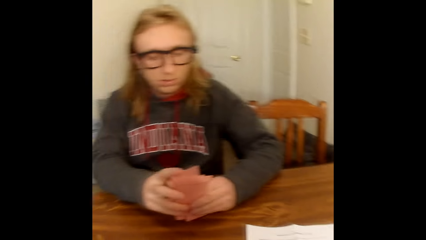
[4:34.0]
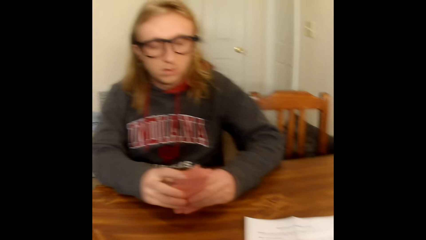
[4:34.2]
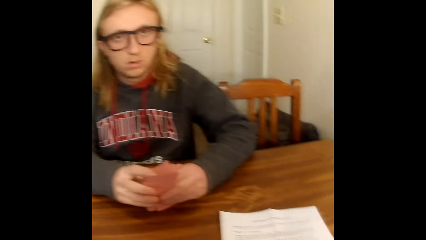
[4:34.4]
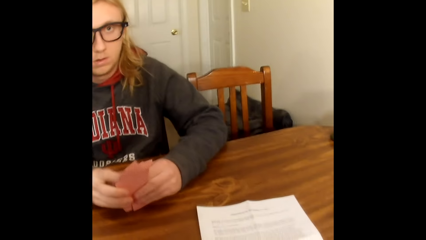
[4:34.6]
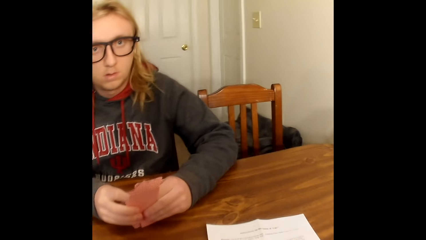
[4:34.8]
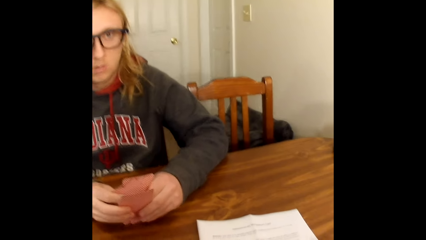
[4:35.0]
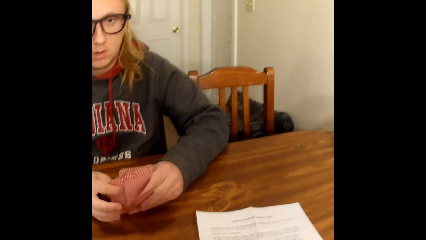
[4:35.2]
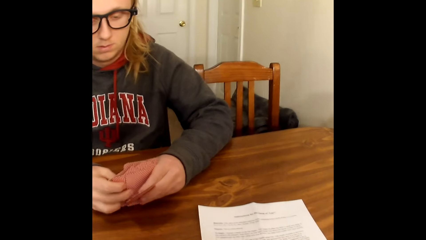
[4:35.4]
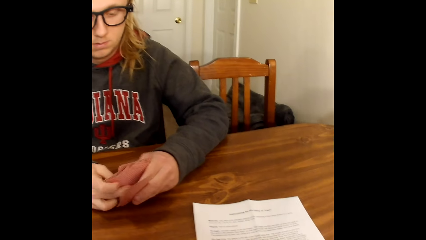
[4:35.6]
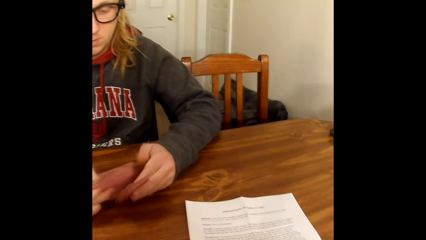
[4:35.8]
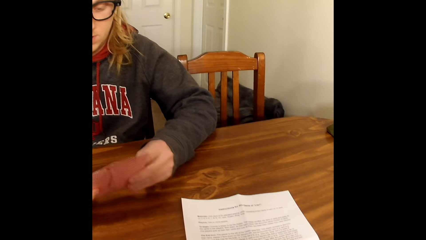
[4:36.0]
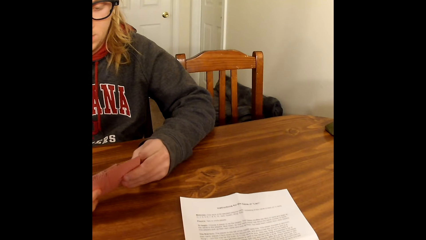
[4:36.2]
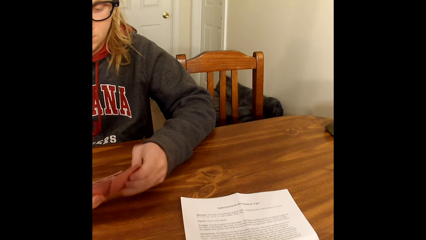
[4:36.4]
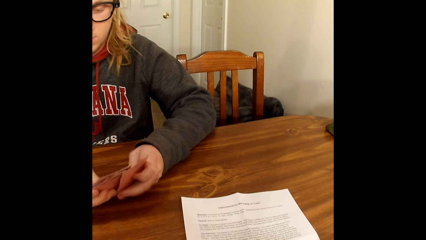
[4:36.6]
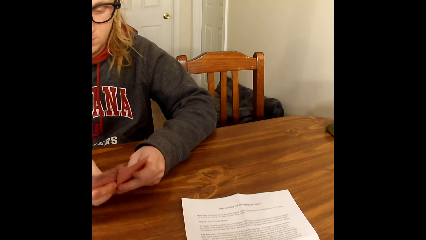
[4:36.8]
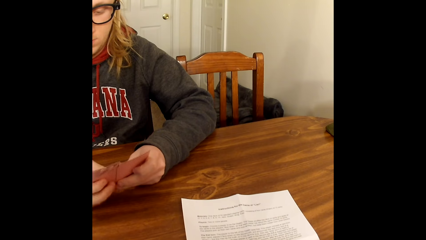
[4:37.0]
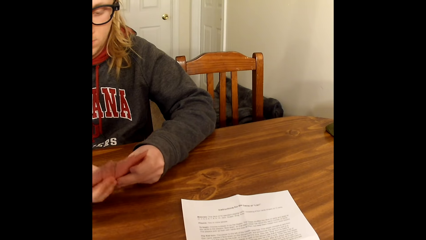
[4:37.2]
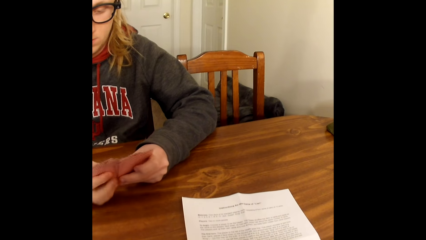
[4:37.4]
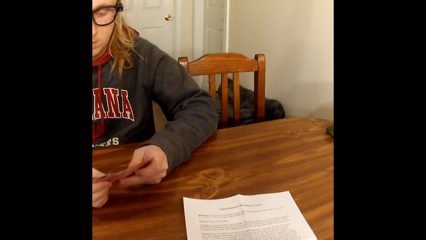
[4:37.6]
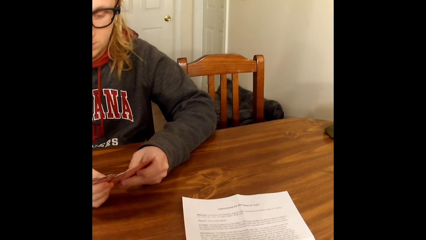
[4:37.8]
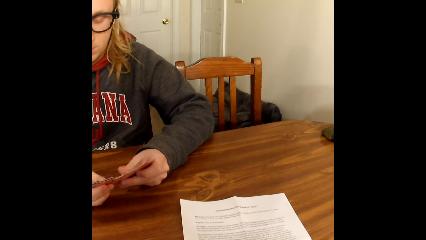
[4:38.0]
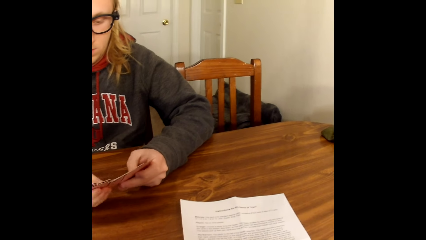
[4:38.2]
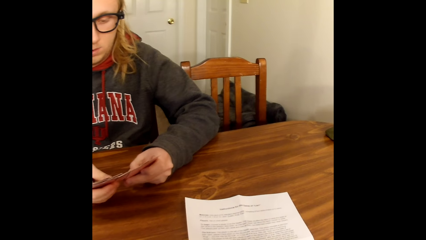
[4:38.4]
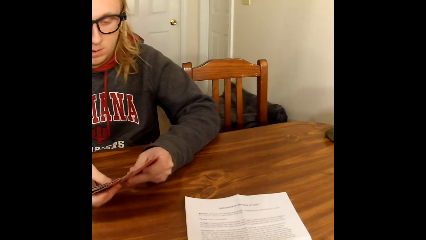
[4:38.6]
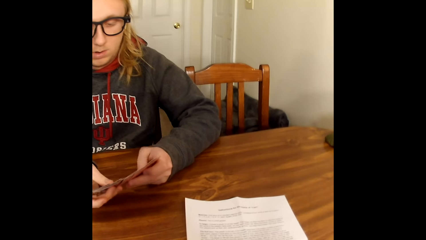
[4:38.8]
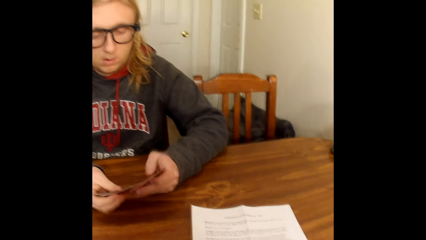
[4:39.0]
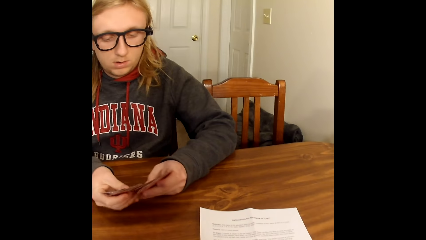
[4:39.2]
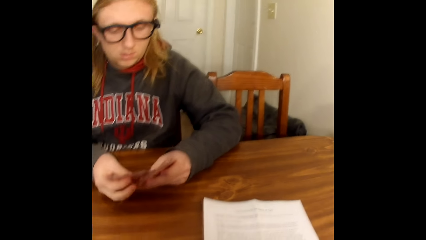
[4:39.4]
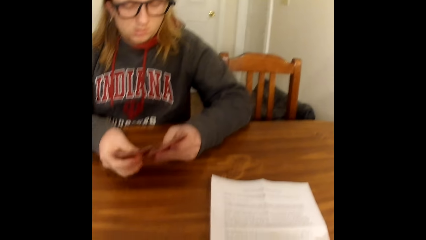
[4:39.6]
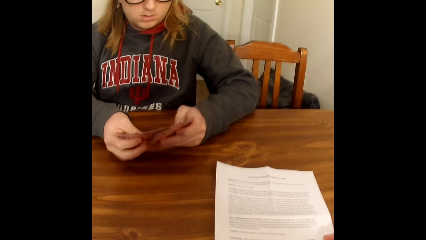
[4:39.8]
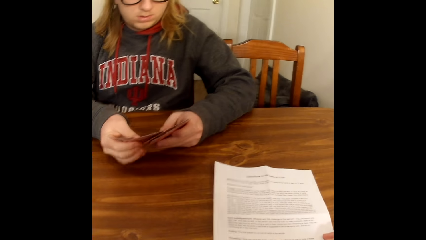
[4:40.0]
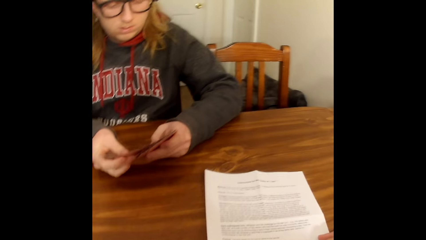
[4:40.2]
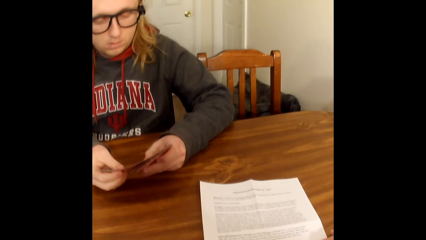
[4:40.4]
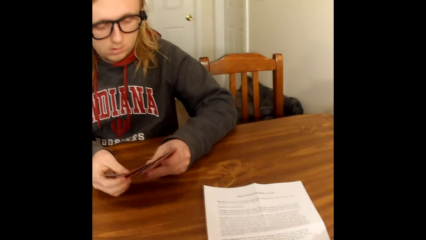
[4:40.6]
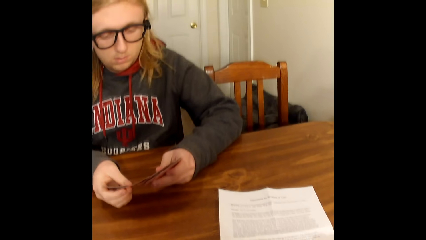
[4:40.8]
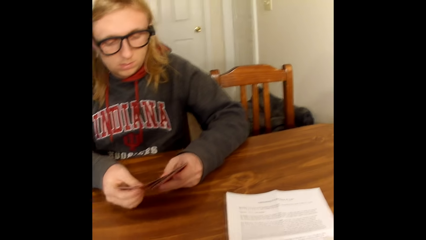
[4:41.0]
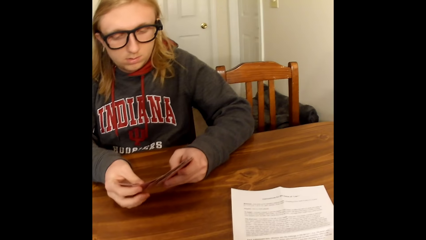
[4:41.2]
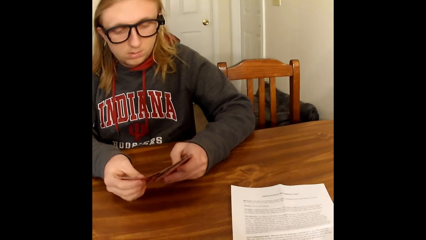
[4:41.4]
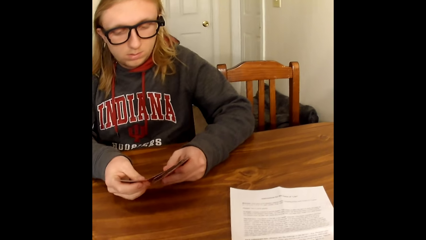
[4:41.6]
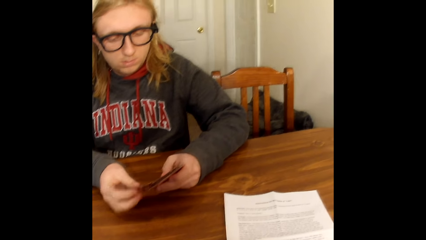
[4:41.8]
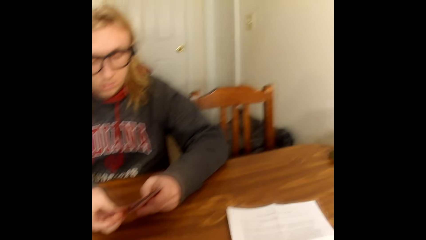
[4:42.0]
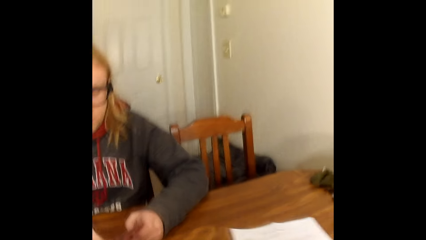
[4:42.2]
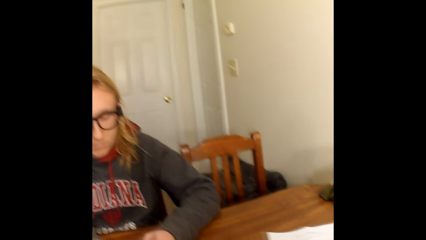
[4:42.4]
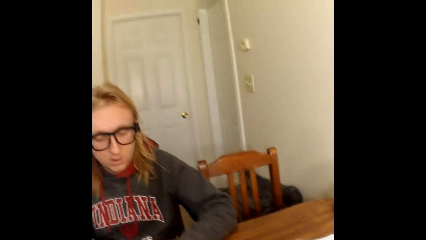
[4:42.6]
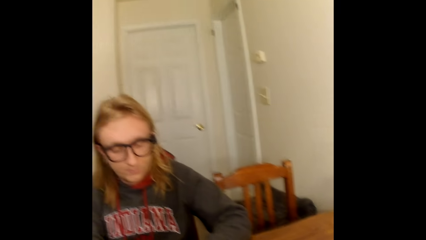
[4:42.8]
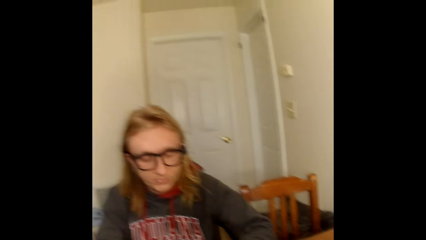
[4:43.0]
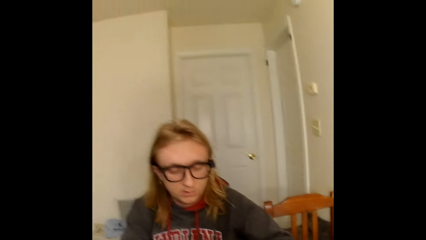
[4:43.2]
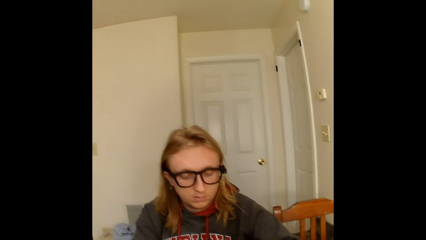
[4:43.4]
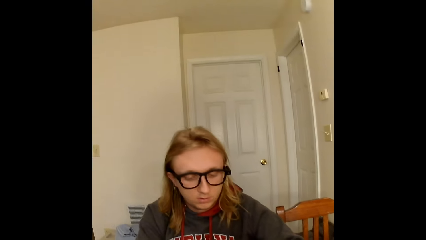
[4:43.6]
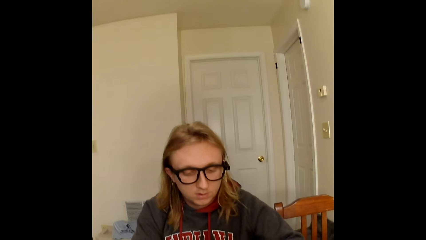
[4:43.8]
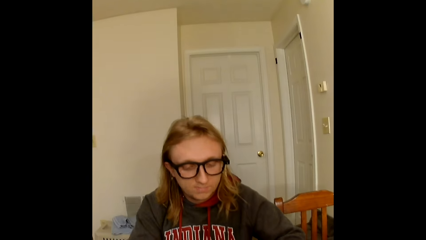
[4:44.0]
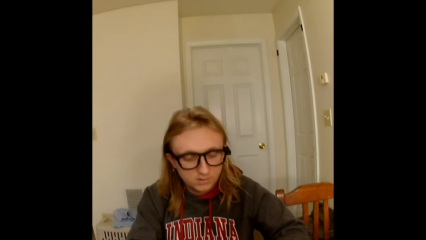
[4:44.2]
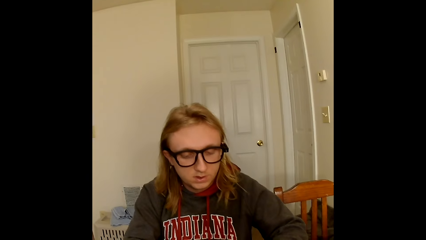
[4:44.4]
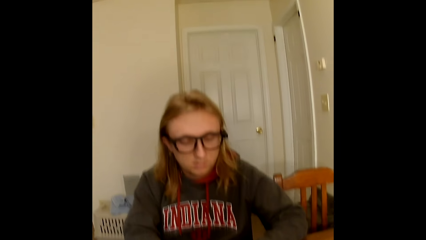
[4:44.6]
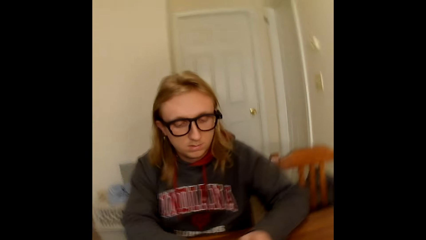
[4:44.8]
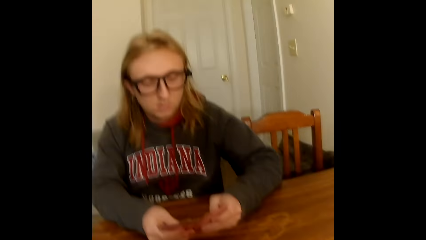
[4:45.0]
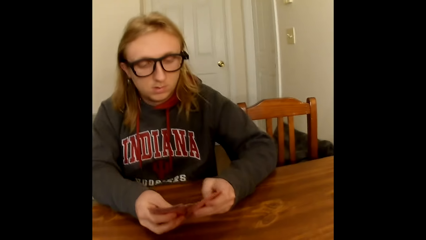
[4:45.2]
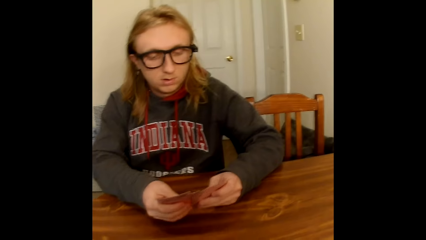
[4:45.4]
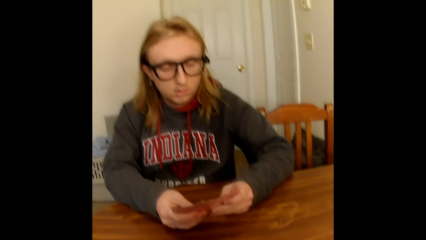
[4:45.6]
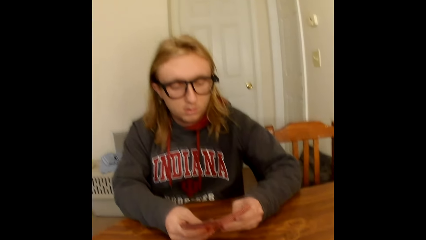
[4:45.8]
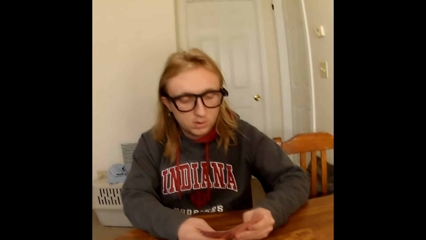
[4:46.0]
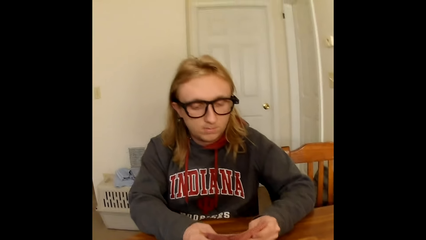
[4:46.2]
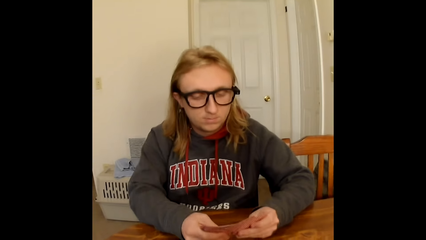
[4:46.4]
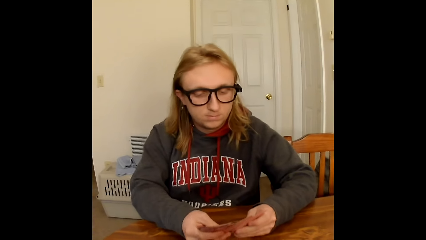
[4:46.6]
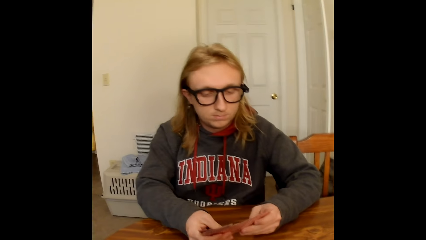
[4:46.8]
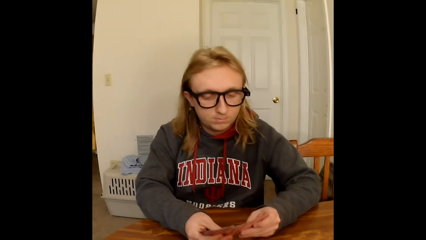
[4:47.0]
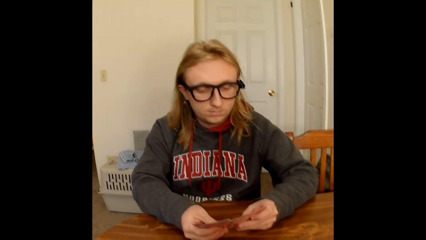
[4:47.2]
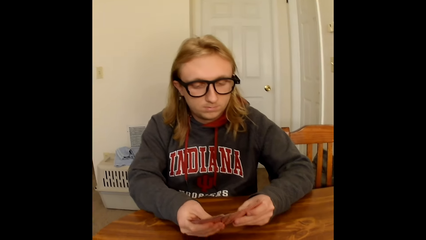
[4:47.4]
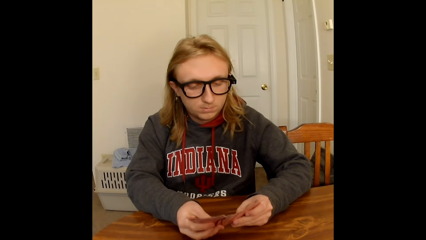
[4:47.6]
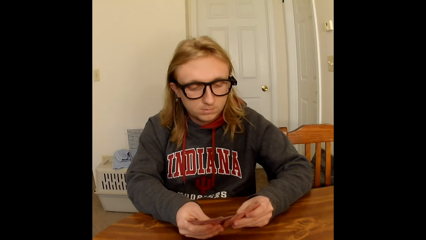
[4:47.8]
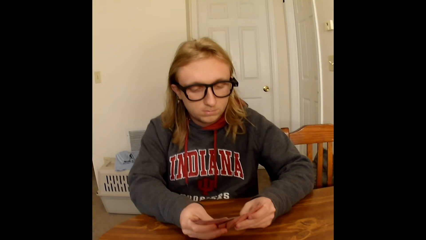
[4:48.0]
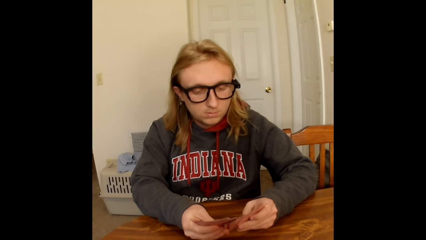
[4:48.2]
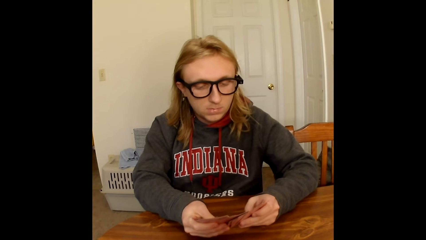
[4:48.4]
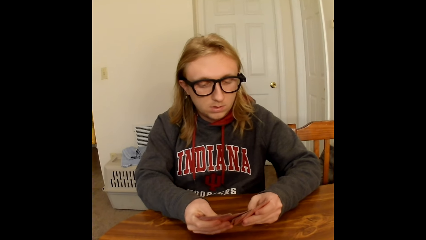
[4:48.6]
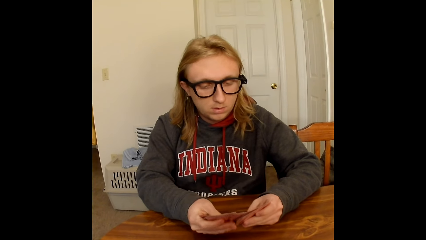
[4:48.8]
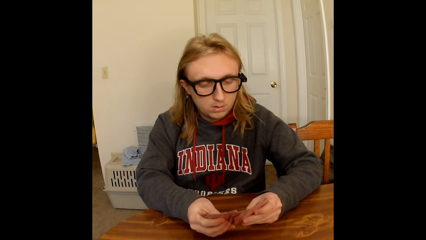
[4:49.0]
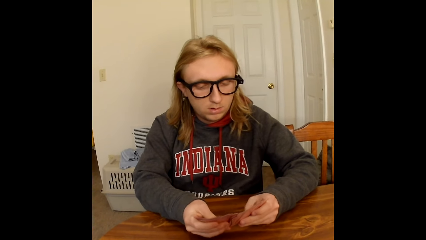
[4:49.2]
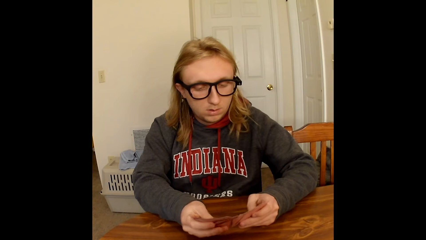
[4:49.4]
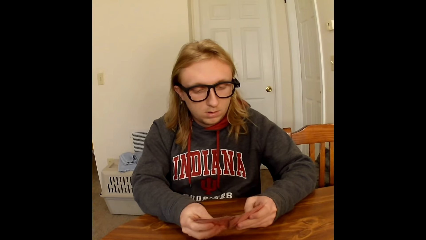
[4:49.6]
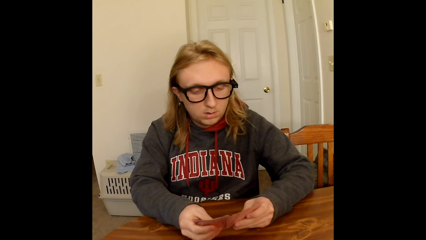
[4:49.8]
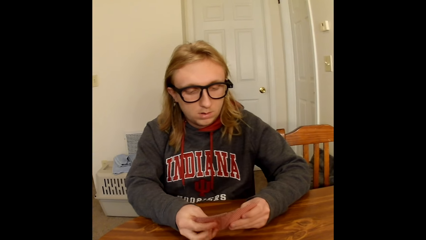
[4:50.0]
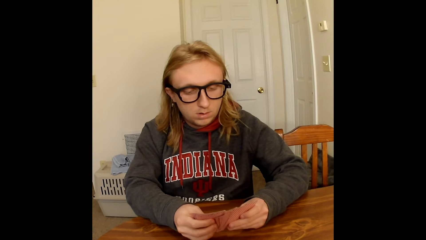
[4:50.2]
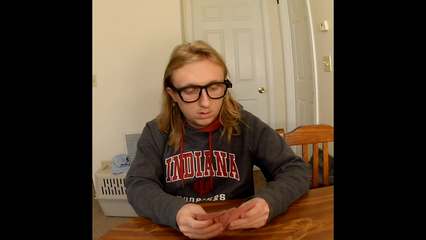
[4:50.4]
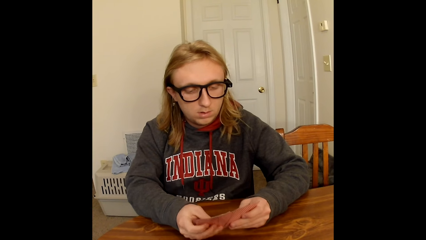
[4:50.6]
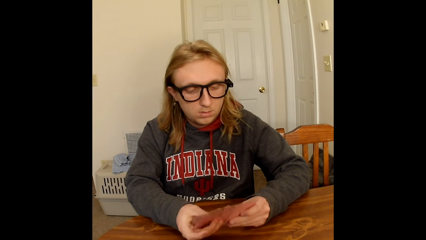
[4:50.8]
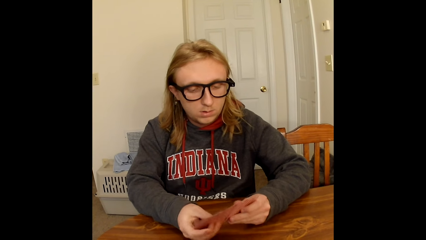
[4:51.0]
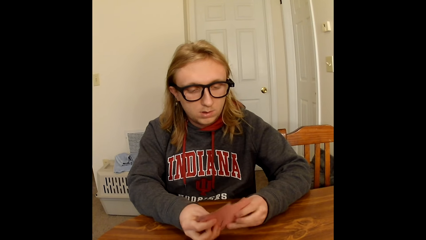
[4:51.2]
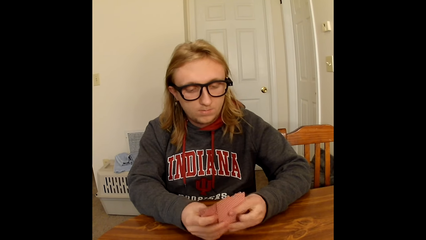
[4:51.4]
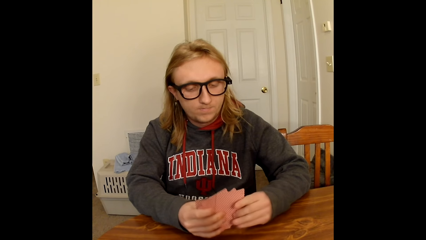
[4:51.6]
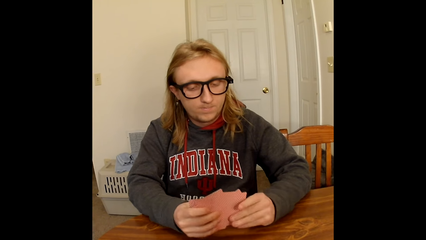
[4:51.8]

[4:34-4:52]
The camera wearer interacts with a man. The man shuffles the cards in his hands with his thumbs. The man interacts with the camera wearer. The man shuffles the cards.
